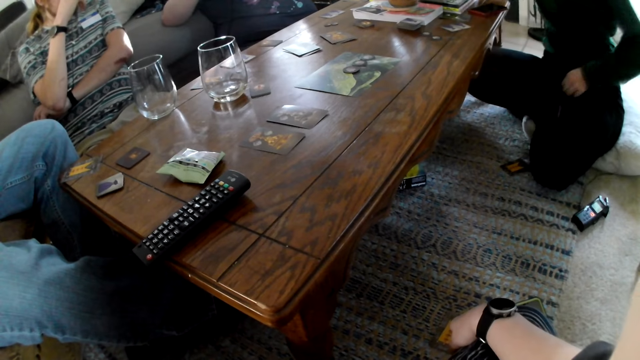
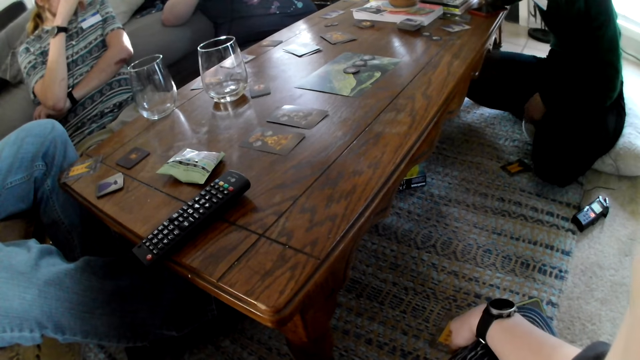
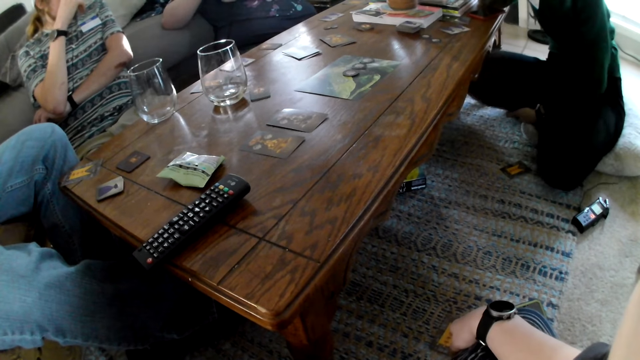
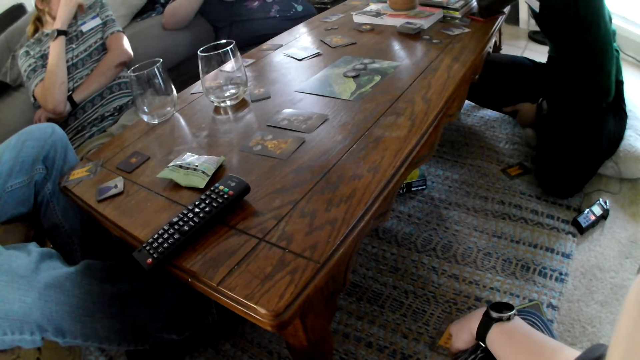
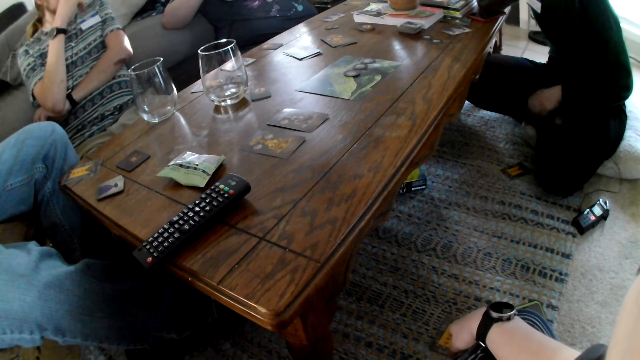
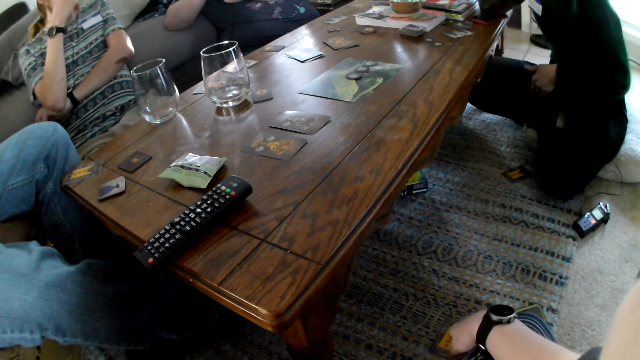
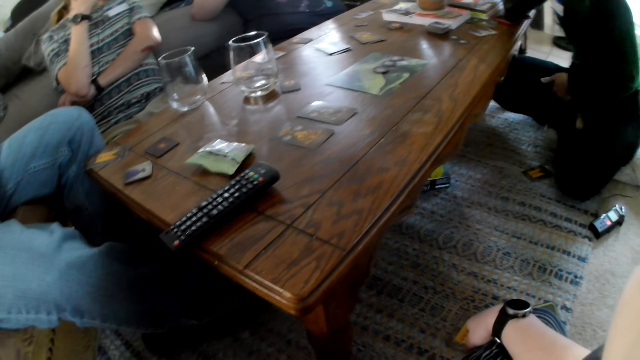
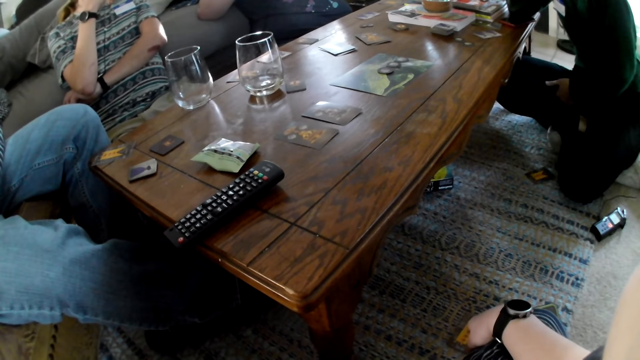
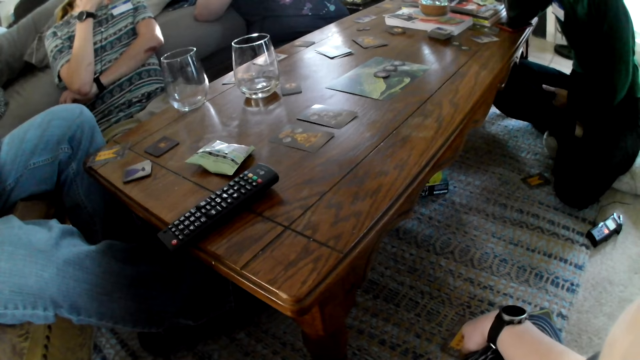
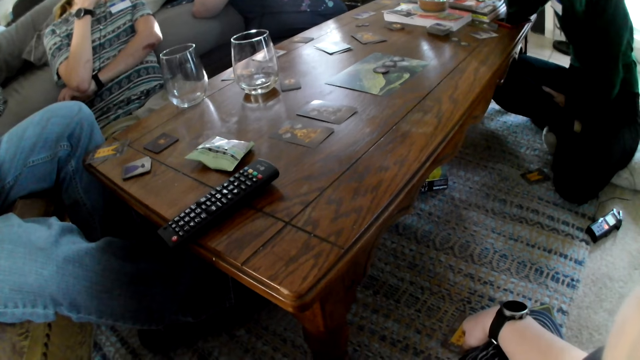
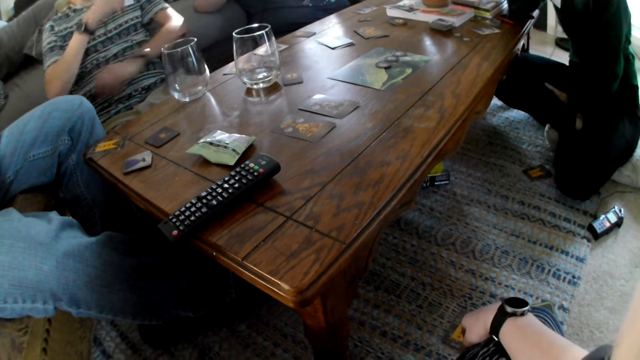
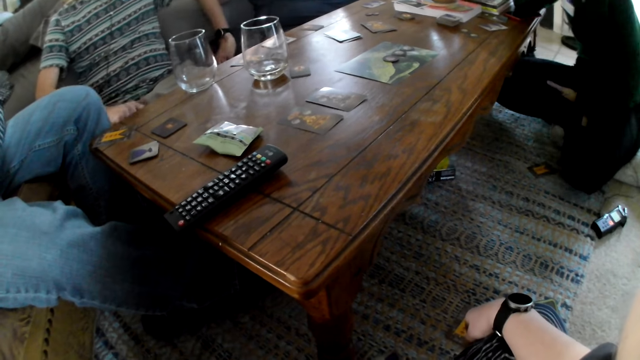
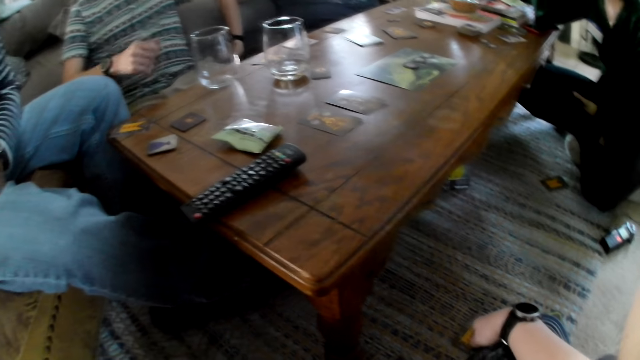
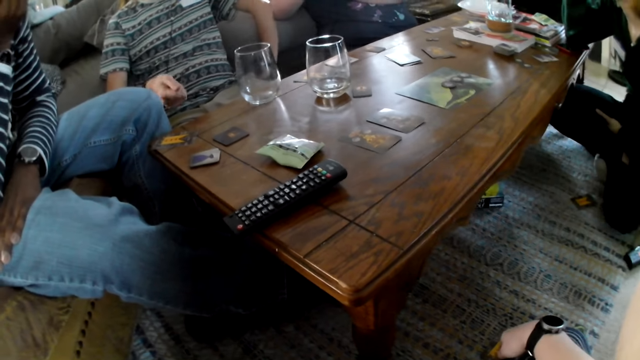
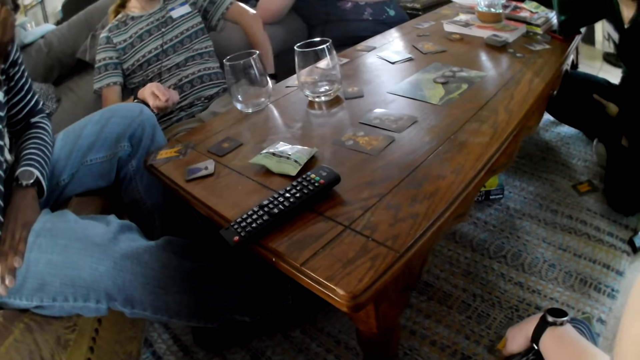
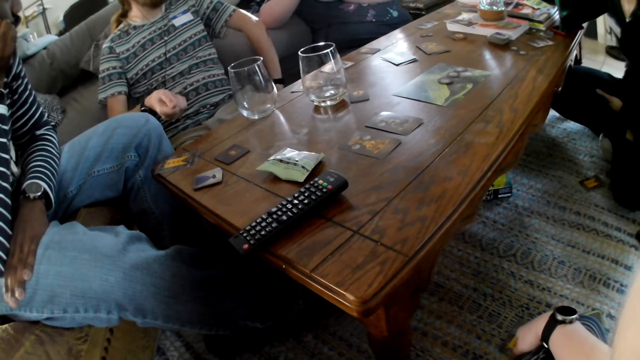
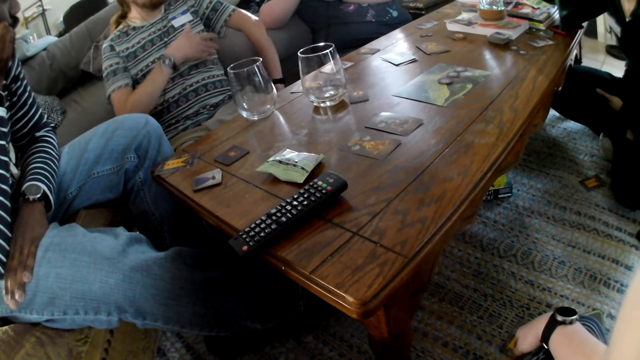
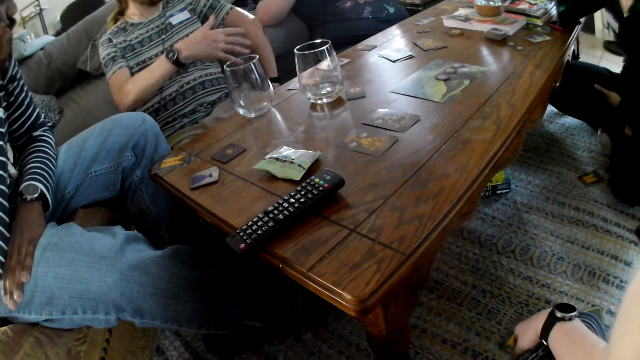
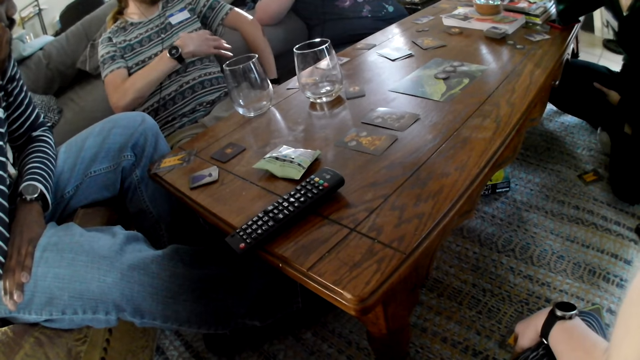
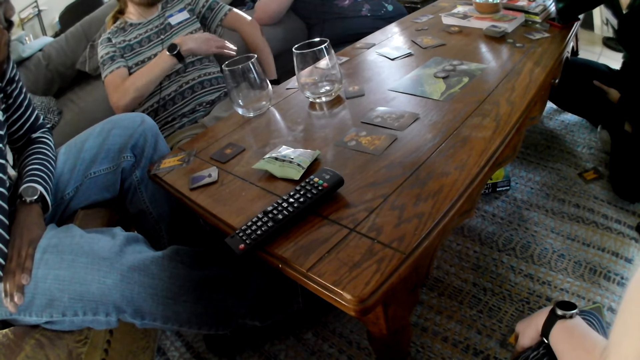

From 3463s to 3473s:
The camera wearer looks at the table. A man gesticulates with his right hand.

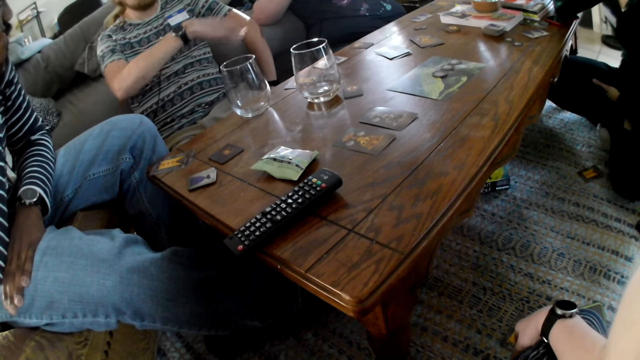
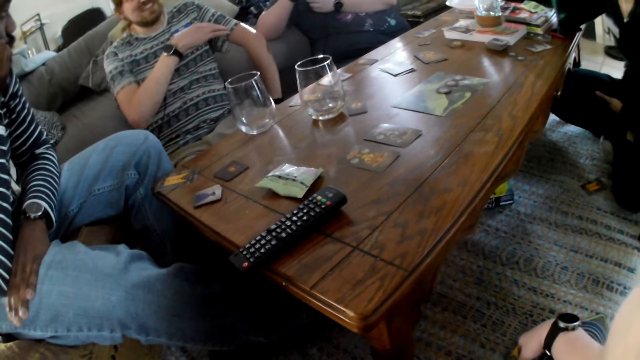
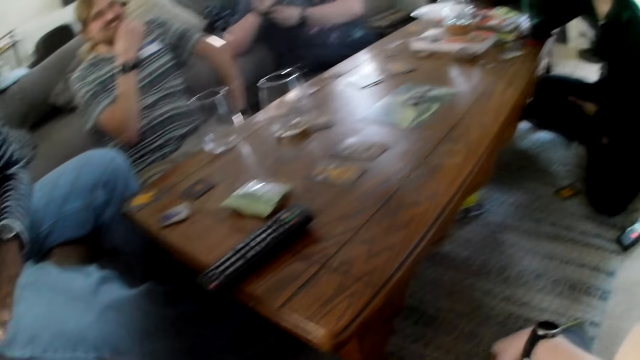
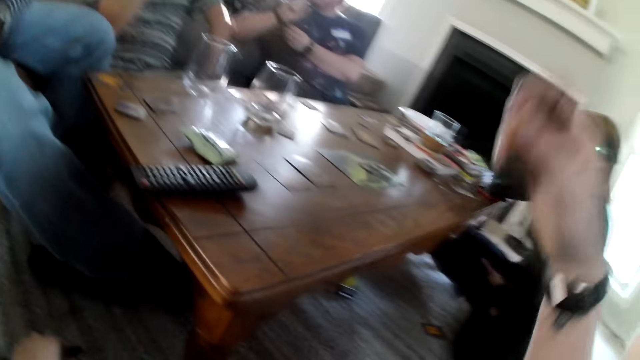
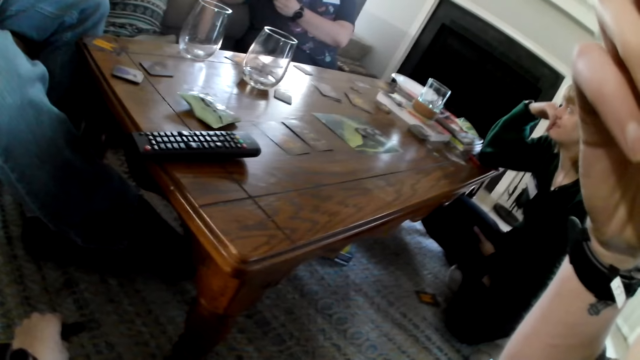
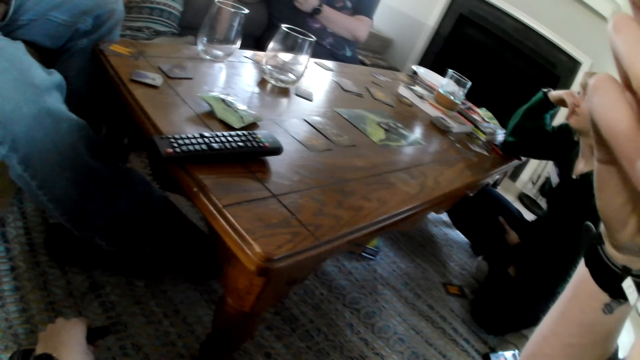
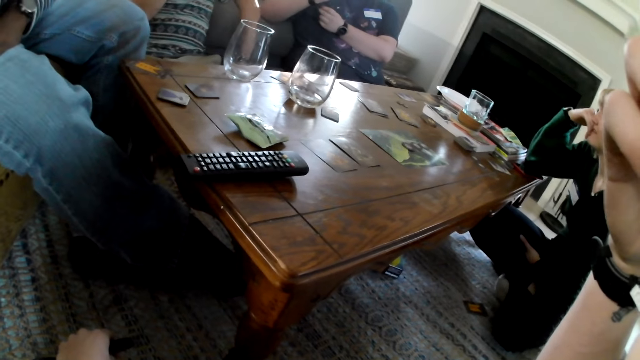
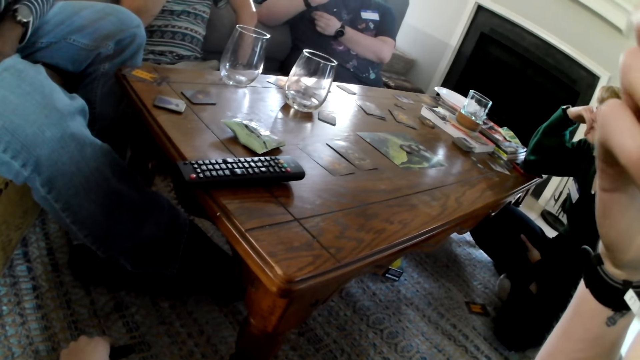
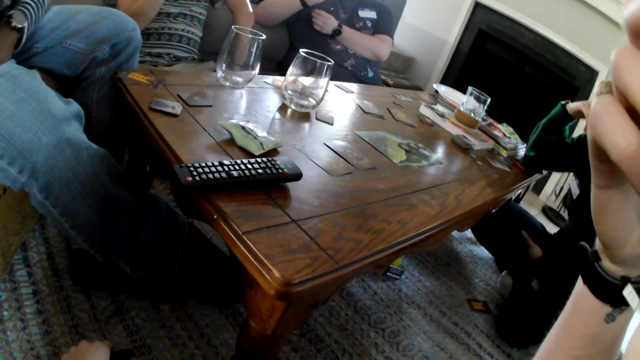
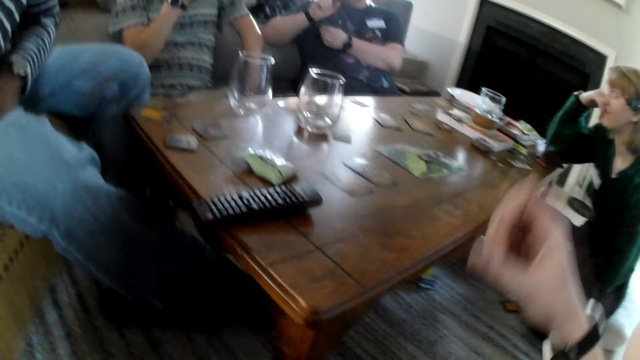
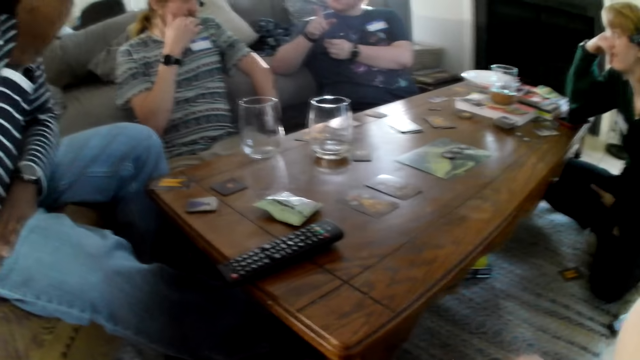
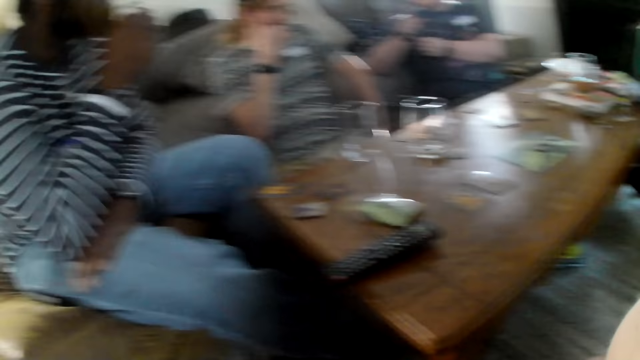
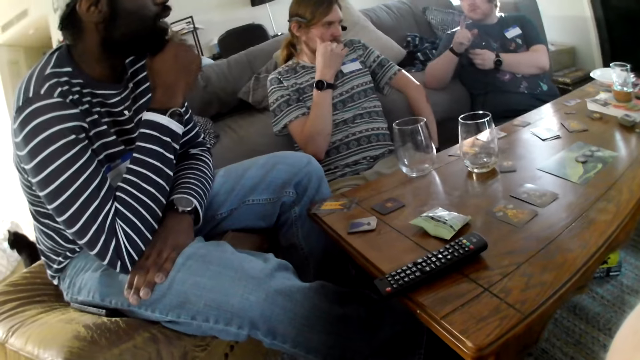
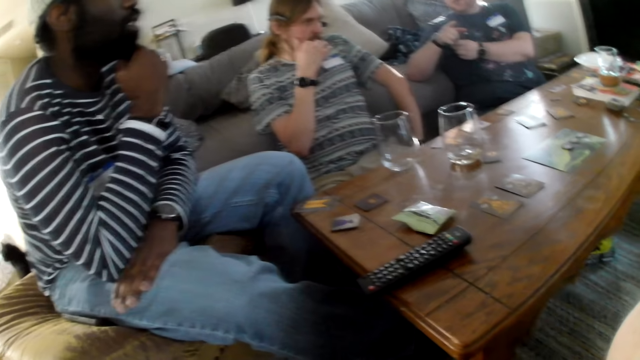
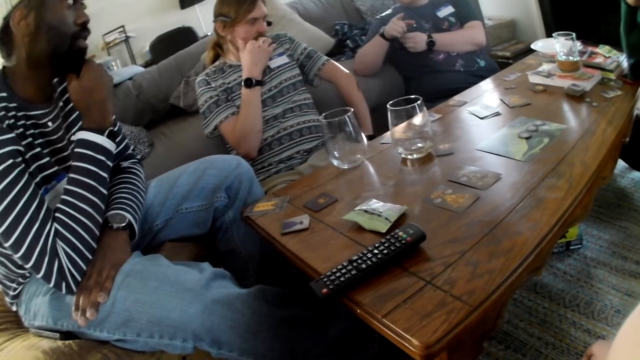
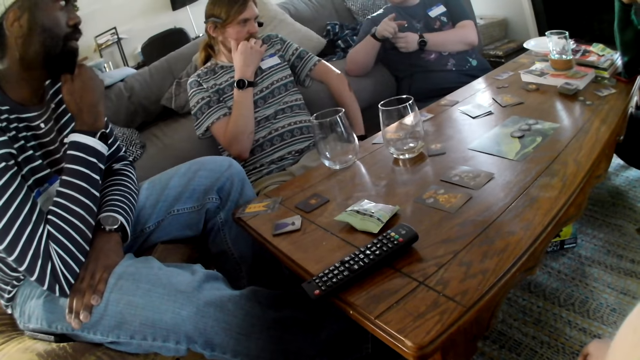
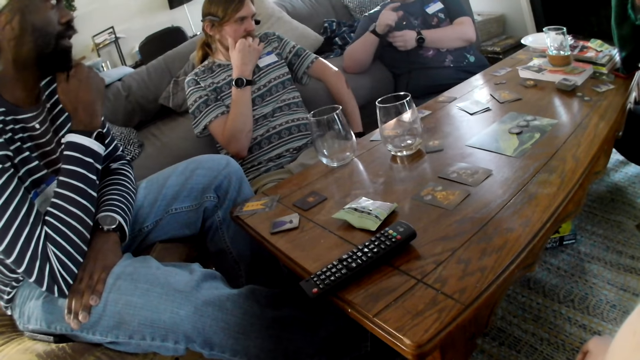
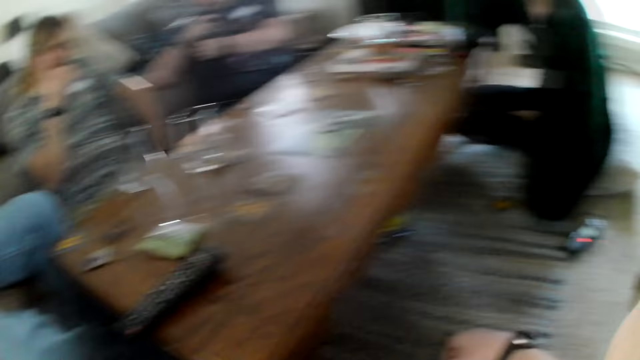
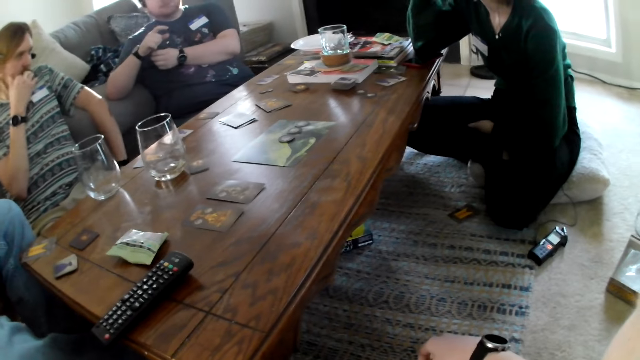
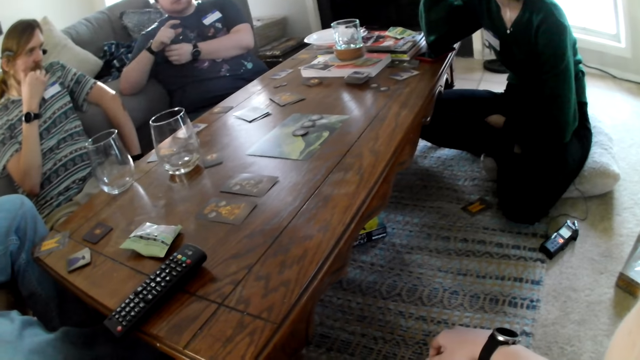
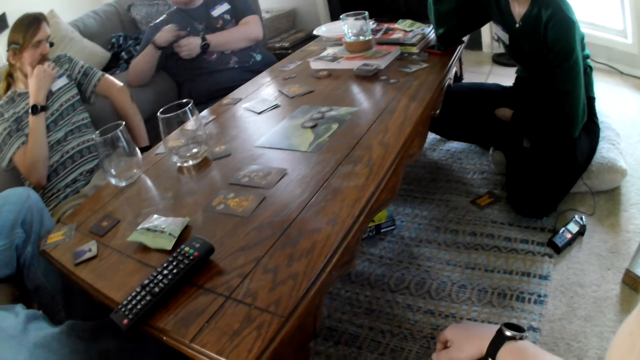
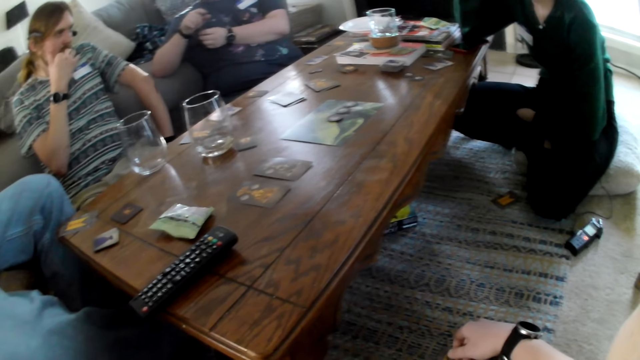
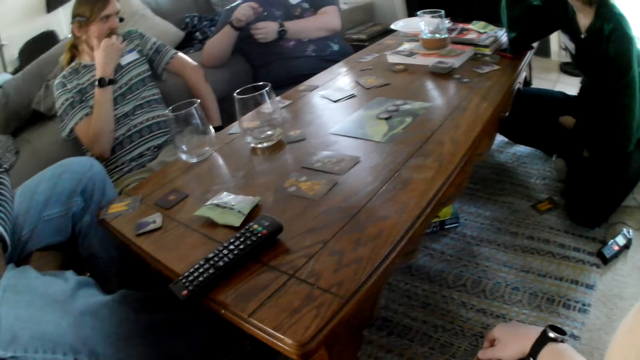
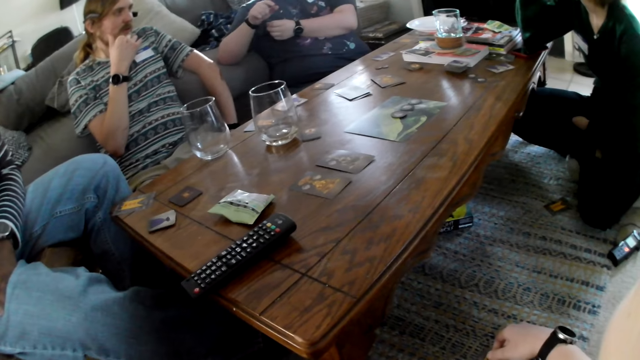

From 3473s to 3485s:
The camera wearer scratches her face with her right hand. She looks at the table. A man gesticulates with his right hand.
